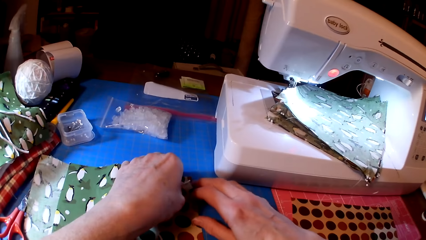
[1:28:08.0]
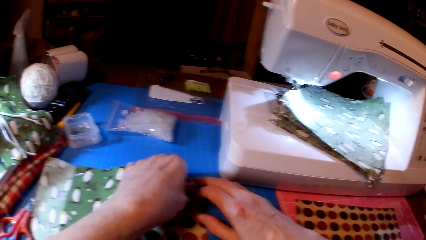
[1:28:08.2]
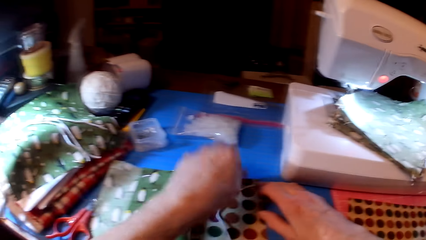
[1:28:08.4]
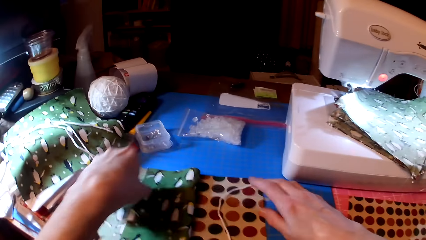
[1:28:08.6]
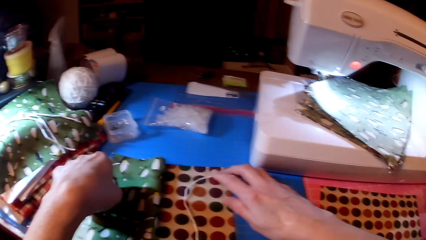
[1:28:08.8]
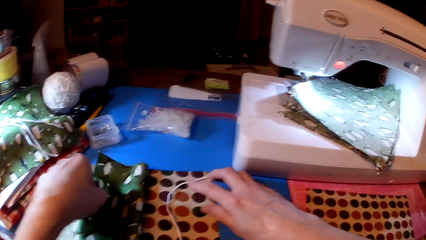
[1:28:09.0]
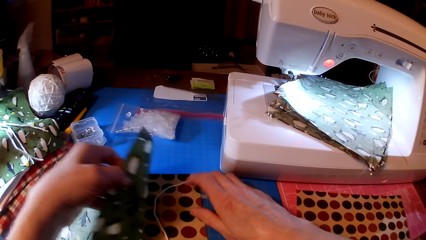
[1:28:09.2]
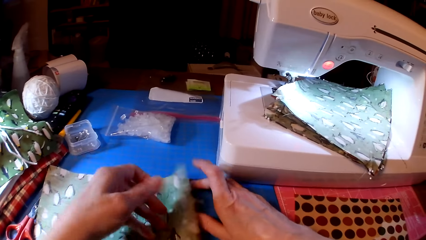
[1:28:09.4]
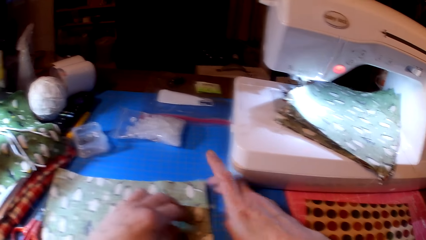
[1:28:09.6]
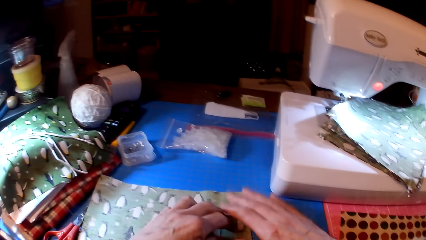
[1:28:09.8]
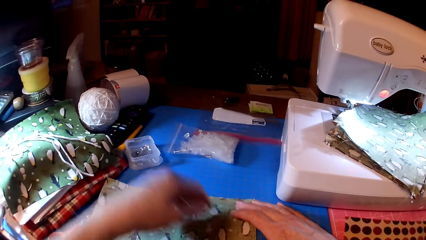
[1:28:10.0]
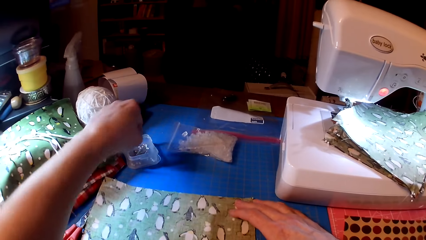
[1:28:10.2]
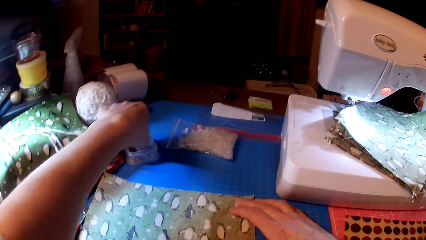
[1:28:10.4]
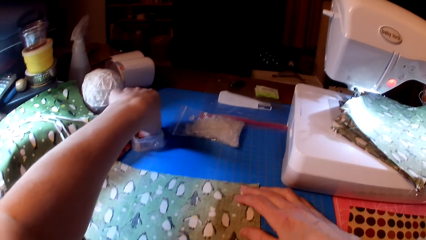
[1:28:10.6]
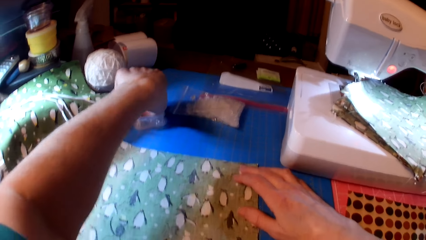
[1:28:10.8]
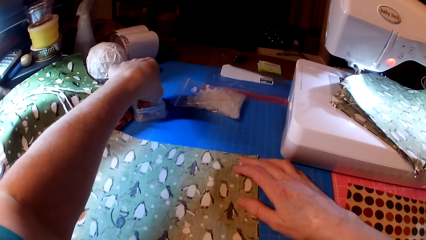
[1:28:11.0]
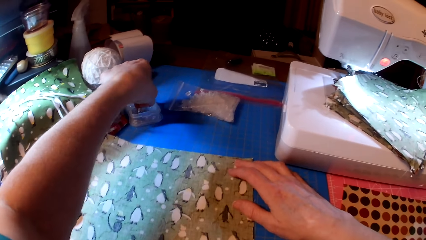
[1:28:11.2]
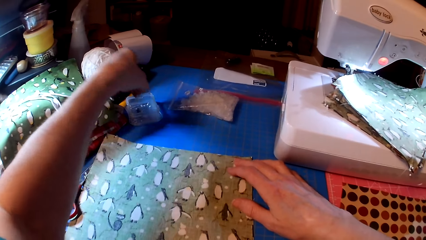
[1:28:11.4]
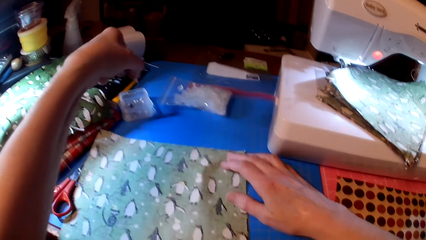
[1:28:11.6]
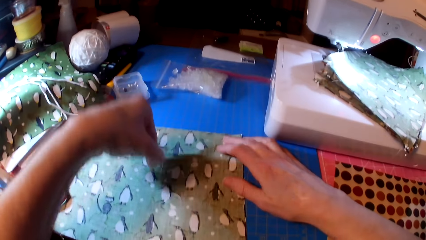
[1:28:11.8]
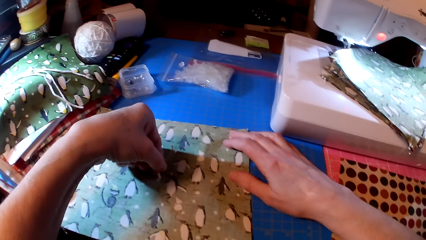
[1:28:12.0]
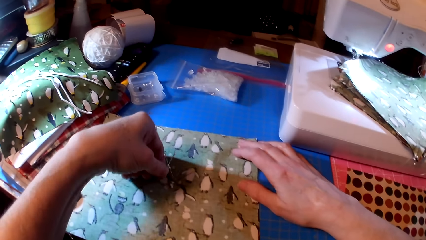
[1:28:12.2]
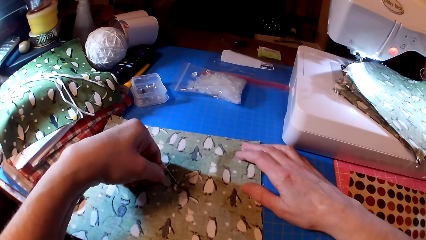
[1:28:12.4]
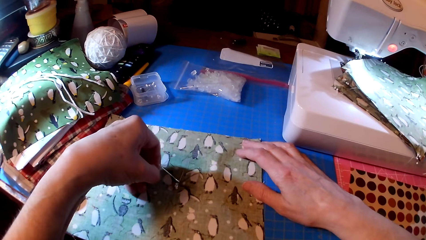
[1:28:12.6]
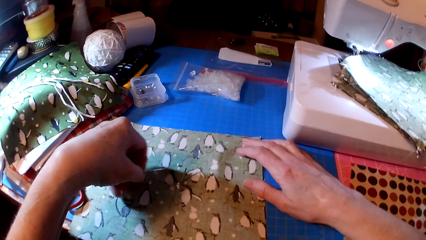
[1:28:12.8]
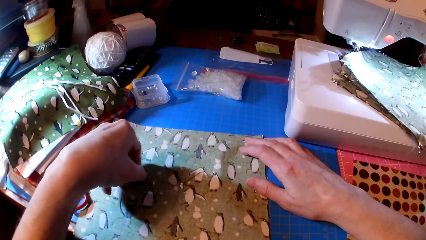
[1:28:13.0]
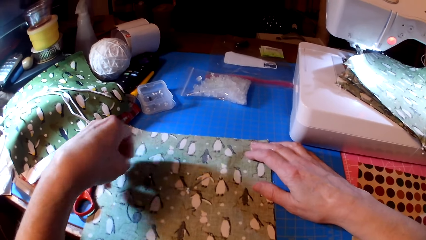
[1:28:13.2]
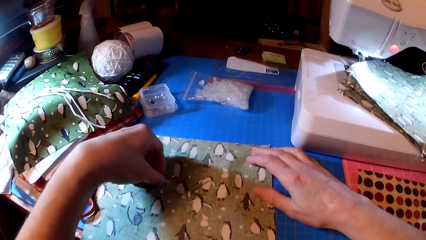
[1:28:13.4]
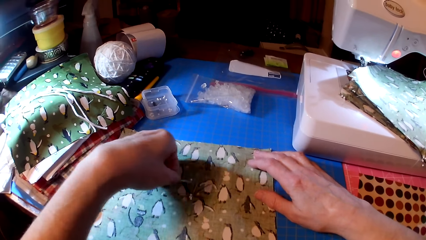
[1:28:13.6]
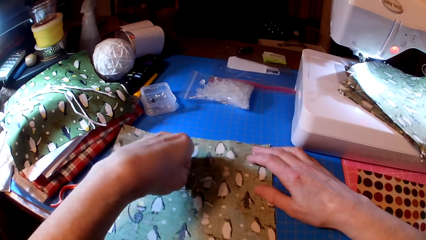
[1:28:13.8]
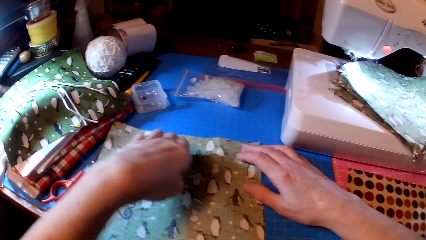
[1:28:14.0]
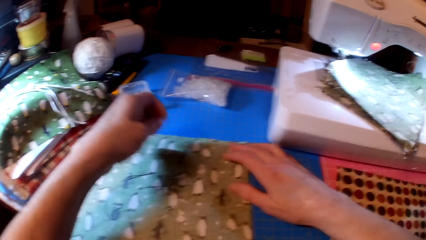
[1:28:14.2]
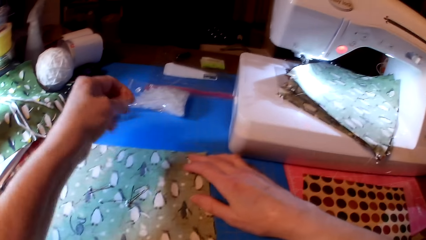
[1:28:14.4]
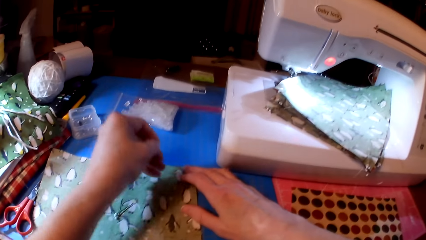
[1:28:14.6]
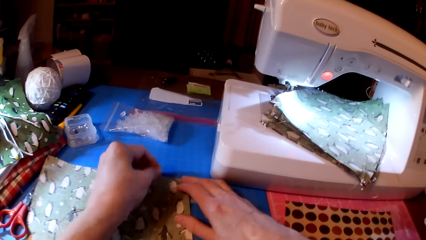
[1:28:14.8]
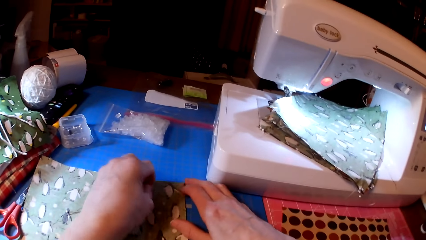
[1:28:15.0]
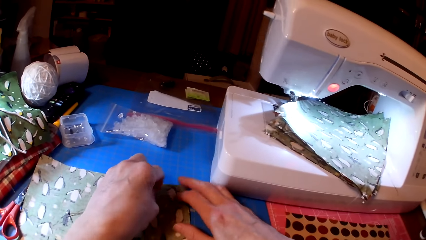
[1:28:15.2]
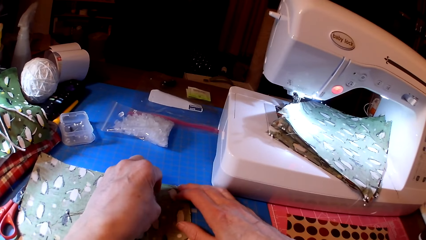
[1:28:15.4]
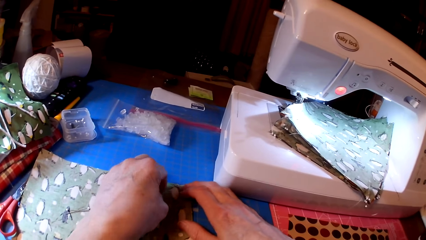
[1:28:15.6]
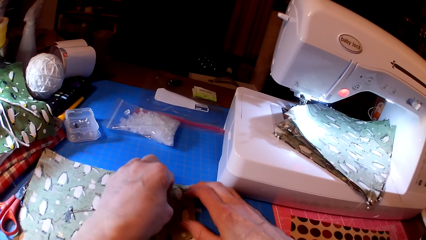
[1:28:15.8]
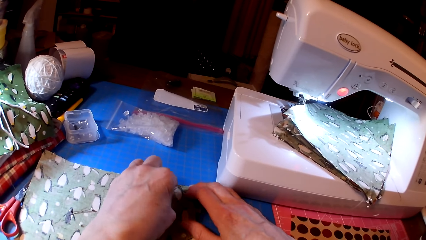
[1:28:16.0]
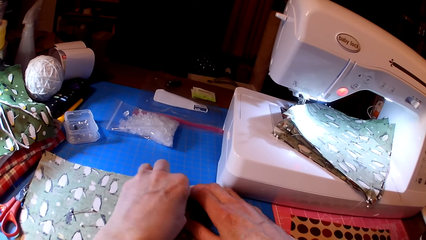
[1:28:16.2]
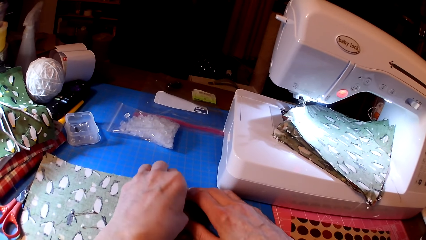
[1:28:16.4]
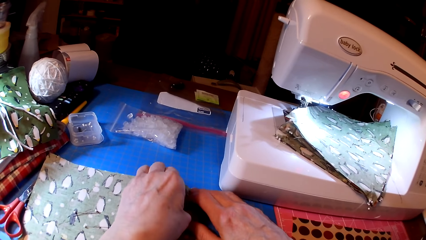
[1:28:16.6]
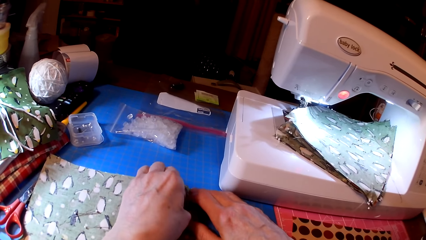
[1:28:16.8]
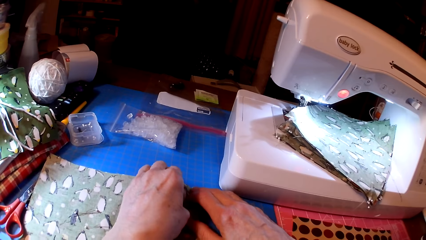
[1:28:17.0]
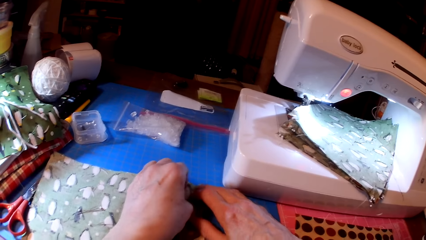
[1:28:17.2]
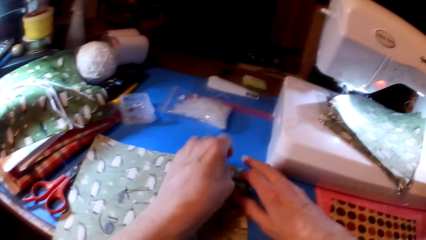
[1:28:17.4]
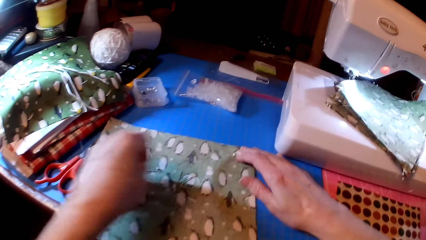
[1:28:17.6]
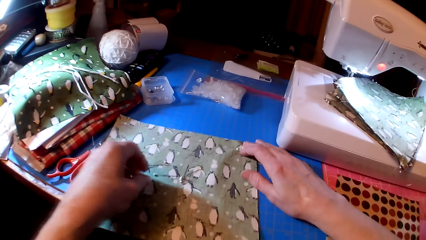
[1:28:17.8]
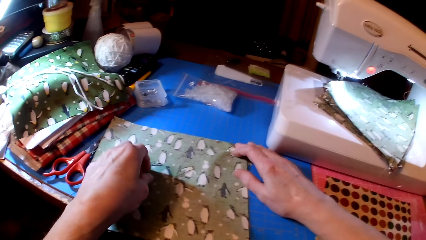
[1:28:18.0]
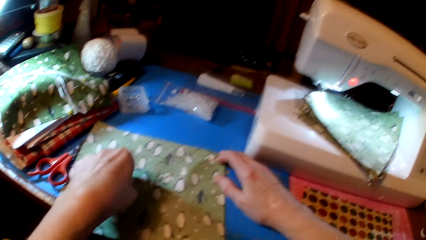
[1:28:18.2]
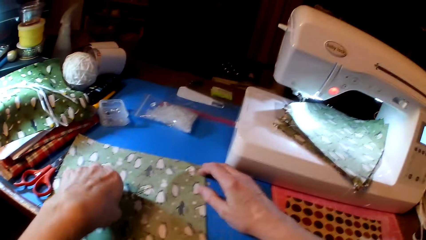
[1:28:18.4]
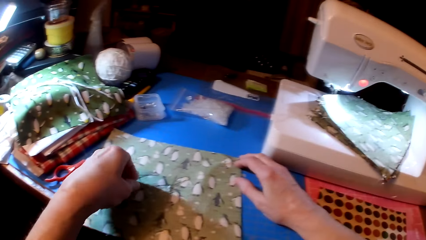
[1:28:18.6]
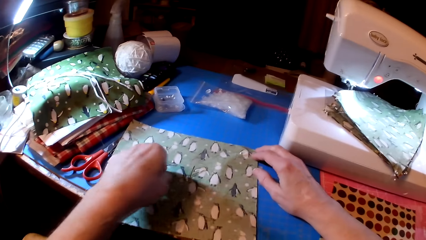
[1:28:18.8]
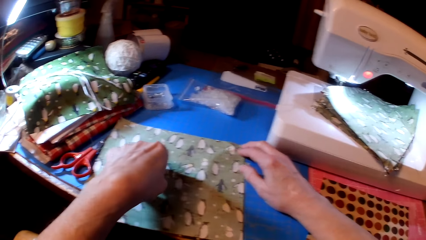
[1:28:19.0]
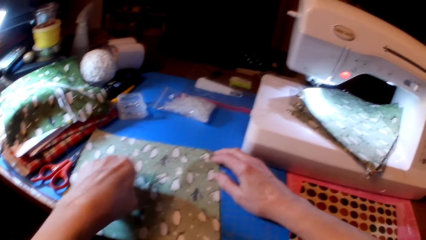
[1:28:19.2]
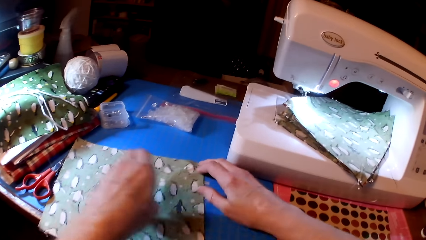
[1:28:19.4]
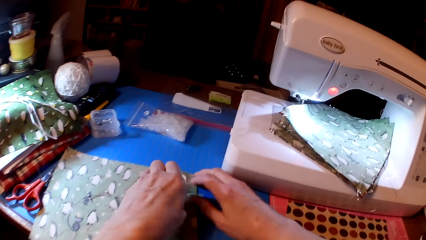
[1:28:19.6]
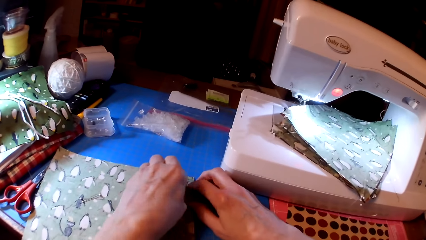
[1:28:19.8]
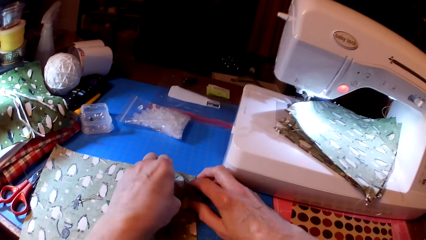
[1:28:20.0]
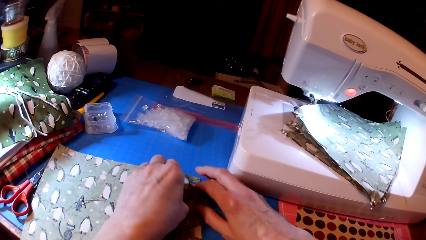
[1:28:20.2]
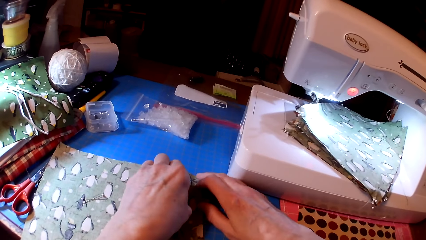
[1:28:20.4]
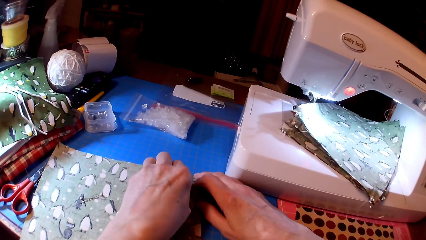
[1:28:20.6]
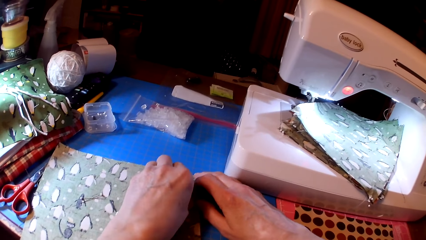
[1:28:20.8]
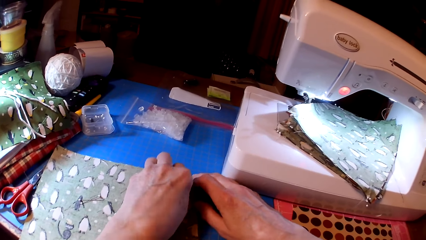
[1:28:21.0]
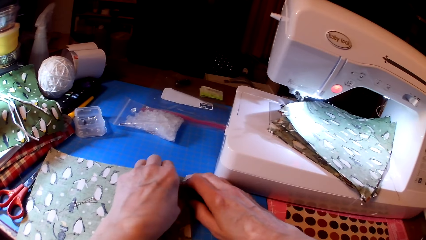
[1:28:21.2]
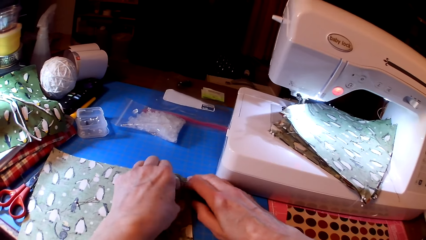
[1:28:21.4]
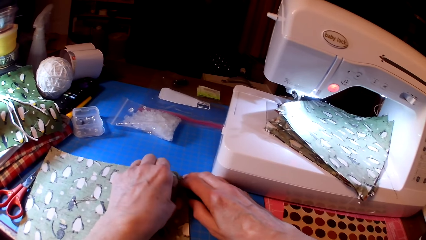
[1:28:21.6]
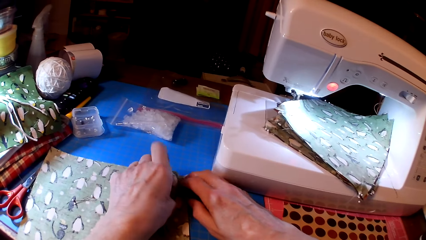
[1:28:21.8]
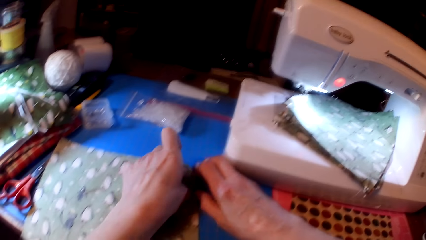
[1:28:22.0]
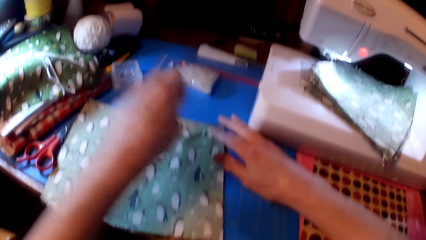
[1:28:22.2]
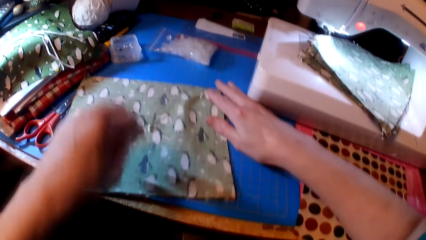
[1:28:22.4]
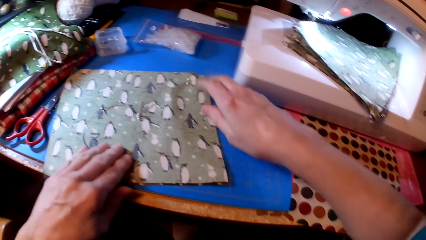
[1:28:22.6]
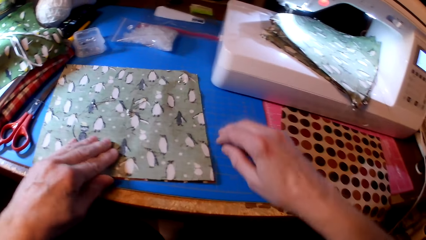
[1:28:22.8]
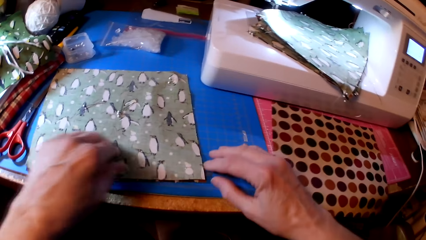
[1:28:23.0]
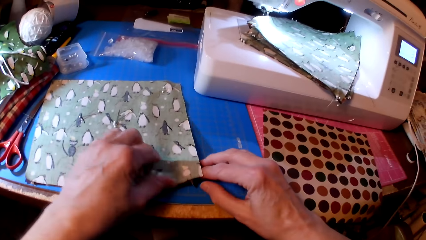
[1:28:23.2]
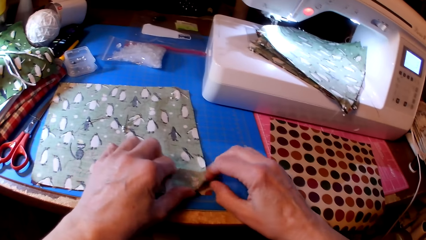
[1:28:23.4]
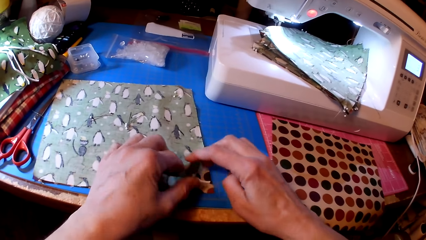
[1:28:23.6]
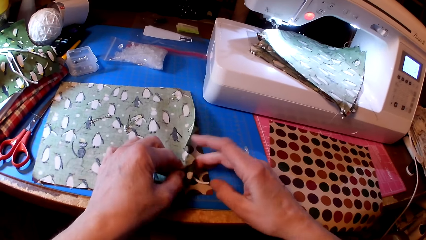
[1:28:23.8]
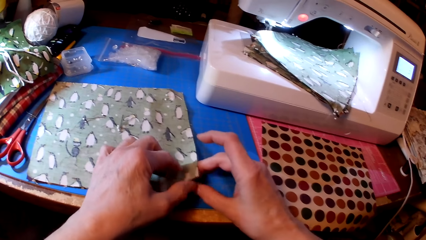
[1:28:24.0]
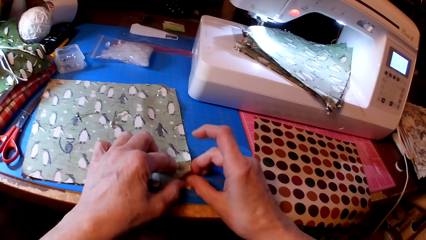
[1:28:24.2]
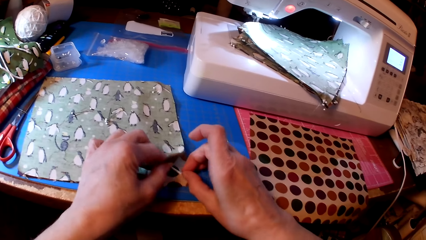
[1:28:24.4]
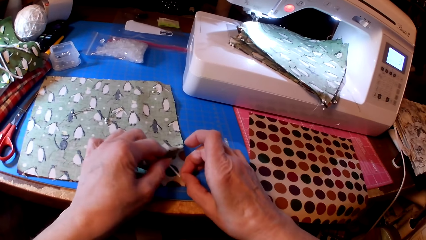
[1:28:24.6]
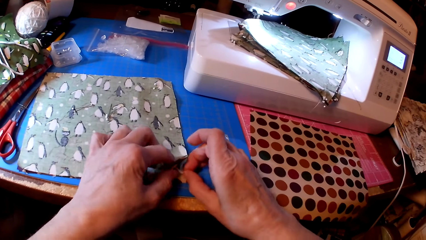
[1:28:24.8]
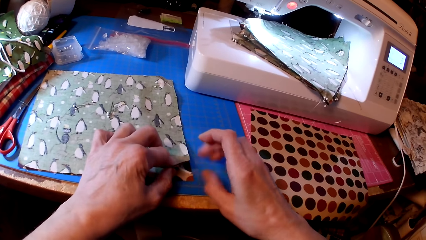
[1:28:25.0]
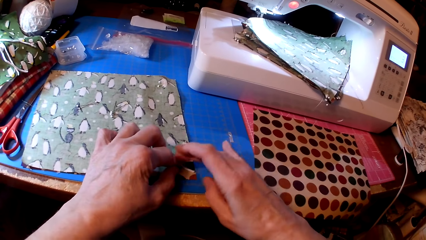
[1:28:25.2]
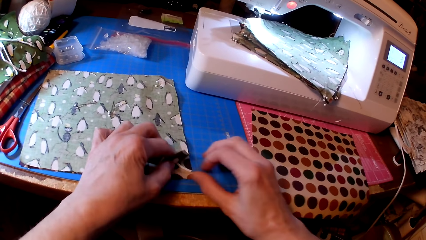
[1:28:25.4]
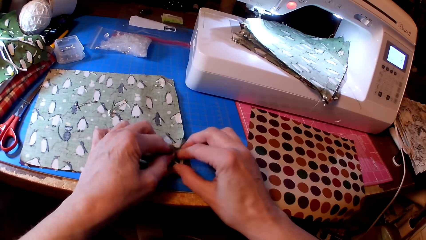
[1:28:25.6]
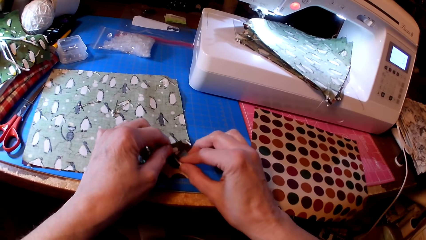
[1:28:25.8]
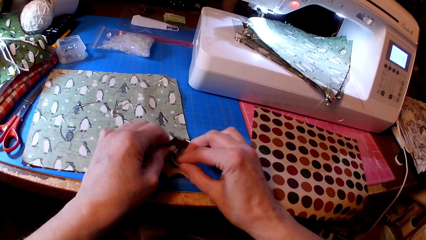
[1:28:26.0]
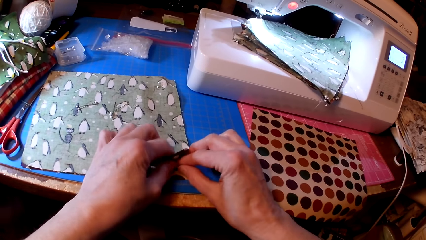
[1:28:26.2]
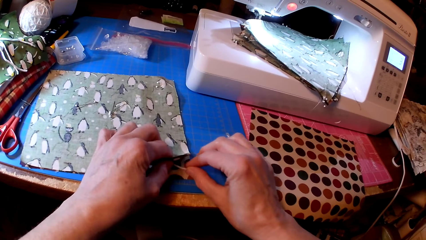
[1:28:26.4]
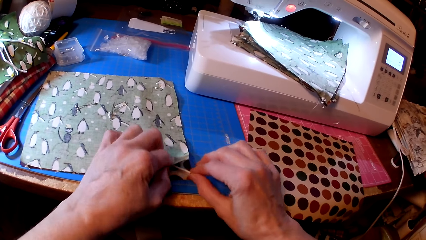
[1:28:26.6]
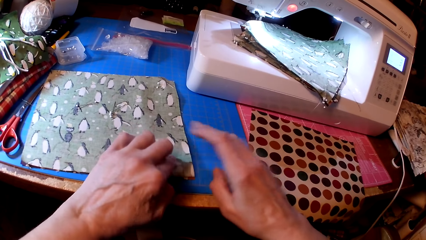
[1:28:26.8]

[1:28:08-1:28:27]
The camera wearer picks up a pin. They pin the fabrics. They pick up the pin and pin the fabric. They attach the yarn on the fabric.
